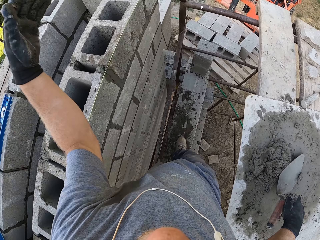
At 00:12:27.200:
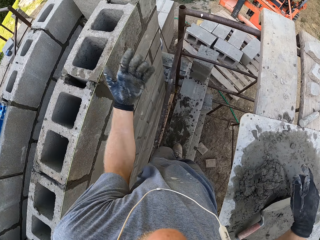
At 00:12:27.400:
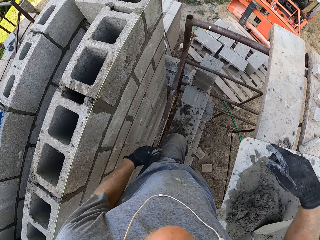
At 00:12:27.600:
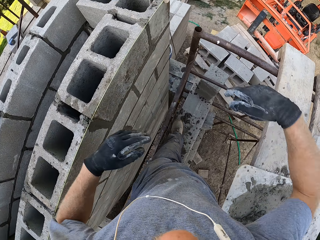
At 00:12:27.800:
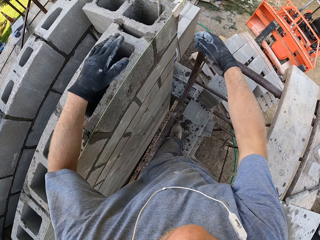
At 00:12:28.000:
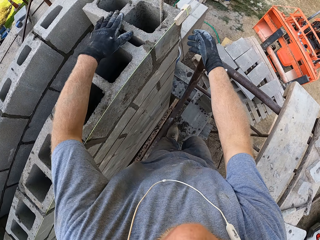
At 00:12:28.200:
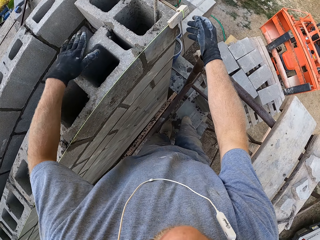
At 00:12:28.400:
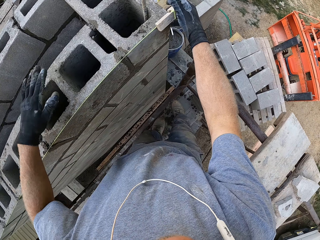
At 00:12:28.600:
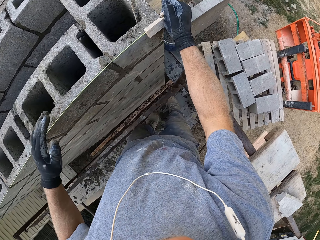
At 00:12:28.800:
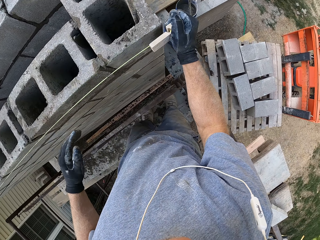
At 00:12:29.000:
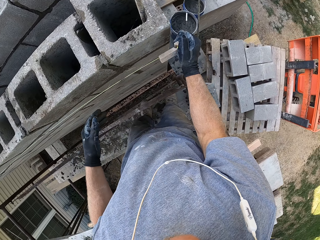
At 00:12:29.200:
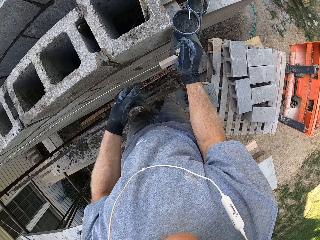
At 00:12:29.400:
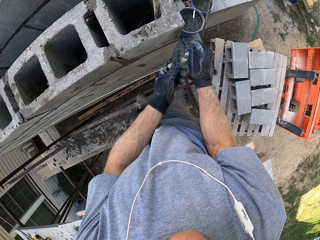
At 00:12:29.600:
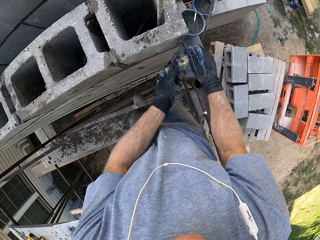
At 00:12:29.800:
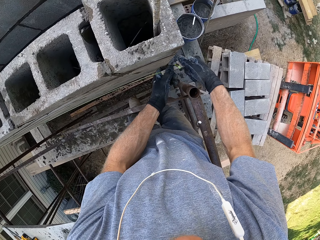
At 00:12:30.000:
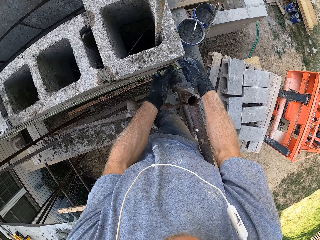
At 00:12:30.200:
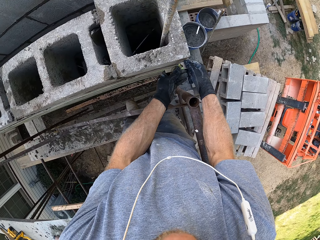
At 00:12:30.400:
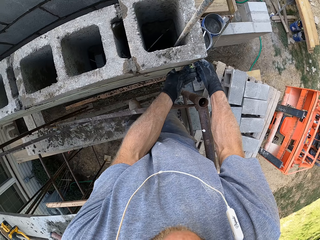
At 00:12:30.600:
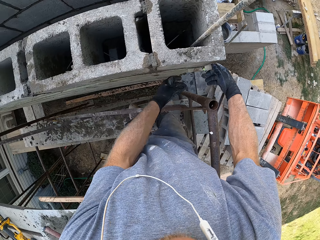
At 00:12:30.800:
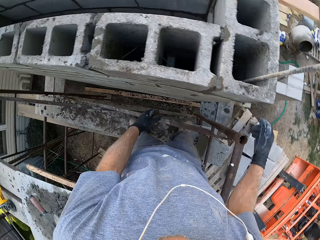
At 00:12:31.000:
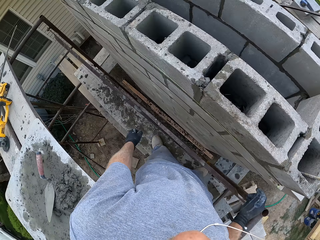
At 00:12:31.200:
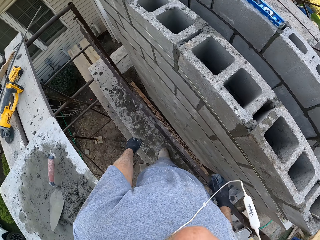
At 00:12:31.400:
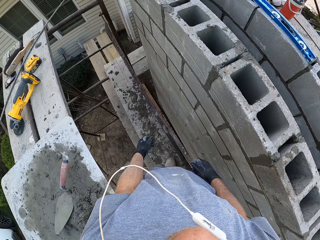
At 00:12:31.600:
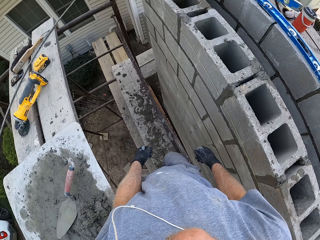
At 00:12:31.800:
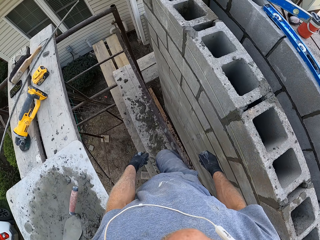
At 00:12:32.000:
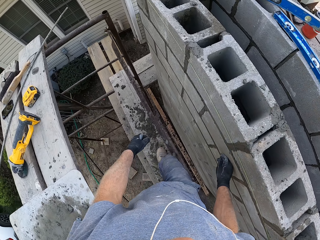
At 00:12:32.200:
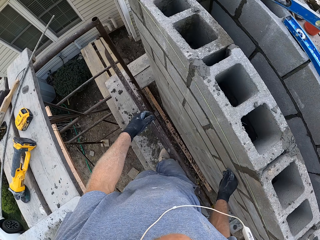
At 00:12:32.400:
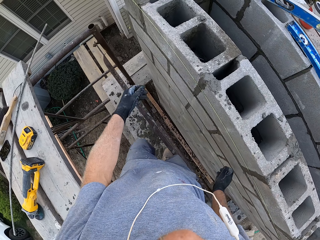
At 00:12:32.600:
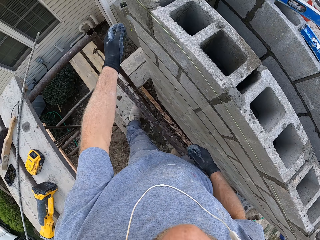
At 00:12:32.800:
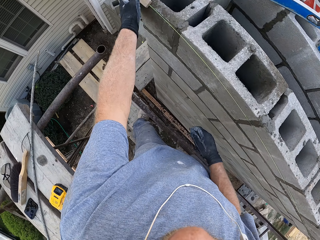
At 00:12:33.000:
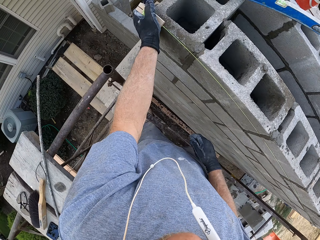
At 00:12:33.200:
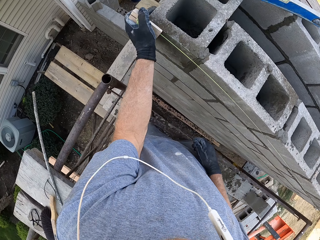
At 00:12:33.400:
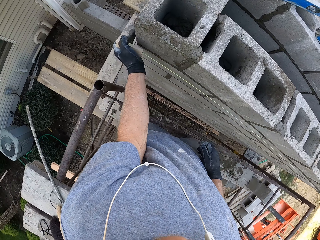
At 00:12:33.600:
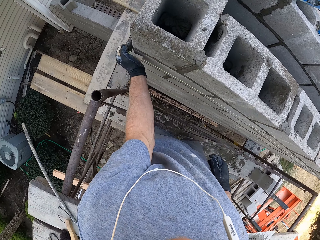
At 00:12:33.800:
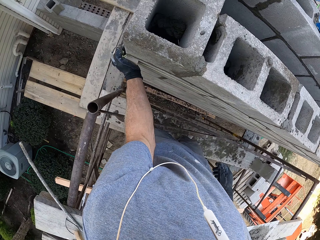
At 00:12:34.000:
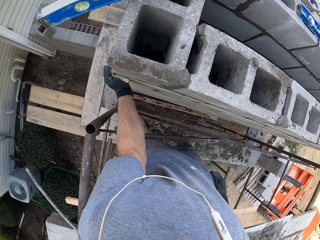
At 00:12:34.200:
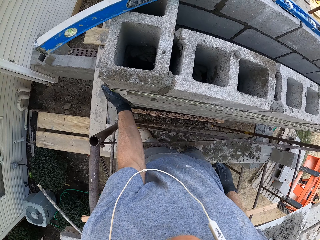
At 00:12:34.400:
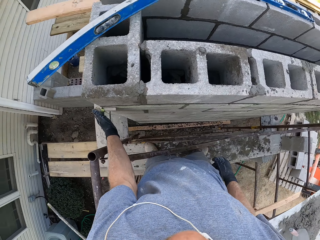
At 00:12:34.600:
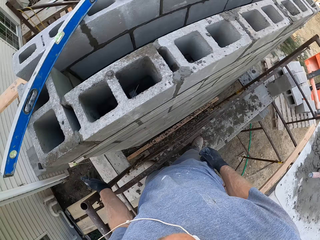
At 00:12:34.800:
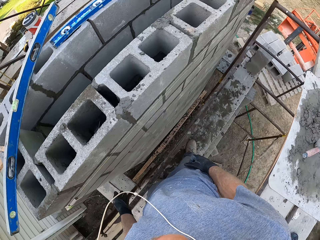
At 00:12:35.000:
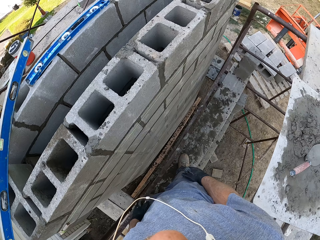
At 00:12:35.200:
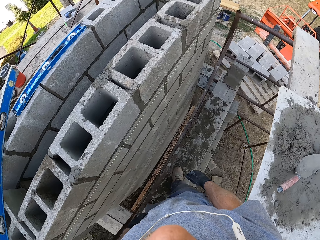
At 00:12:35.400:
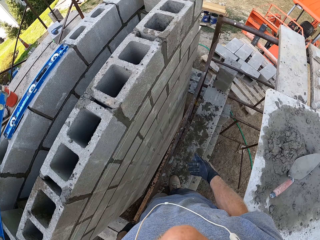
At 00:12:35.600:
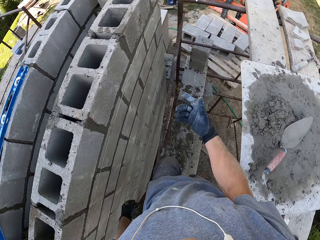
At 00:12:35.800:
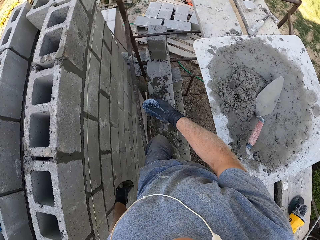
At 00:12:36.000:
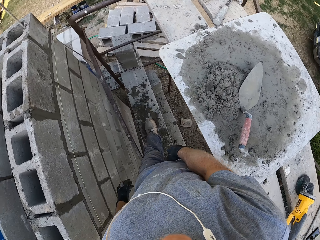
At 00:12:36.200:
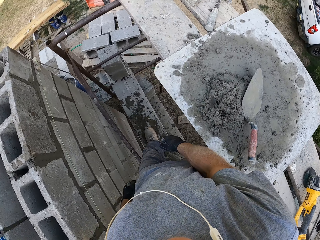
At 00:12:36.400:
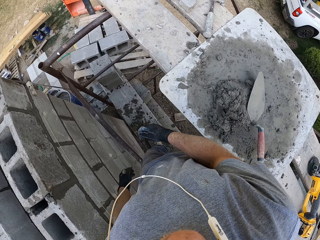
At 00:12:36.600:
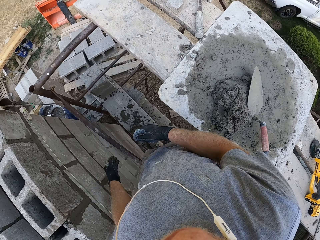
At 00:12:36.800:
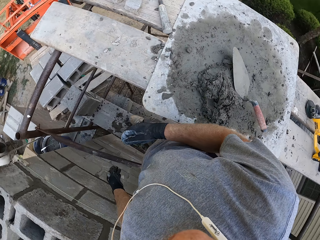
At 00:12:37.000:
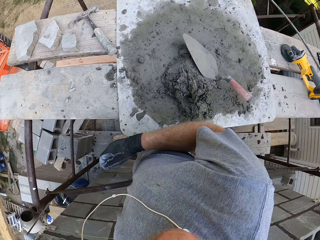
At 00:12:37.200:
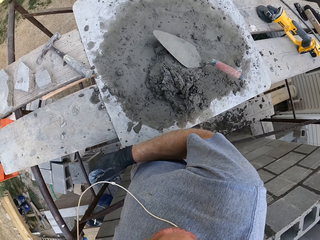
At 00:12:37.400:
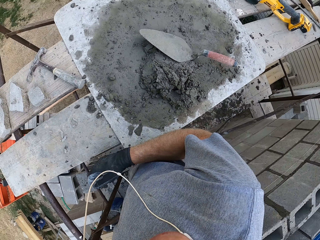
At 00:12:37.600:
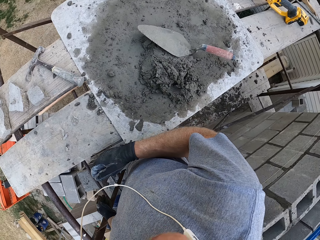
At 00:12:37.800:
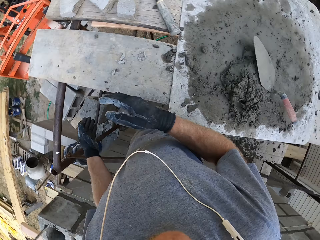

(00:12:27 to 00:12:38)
The camera wearer walks ahead. They hold something with the right hand. They adjust the construction rope. They peg something on the wall. They hold something with the right hand. They peg something on the wall. They walk ahead.

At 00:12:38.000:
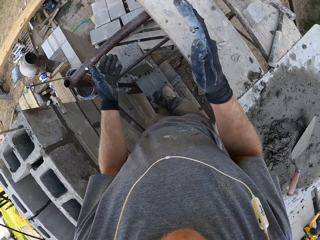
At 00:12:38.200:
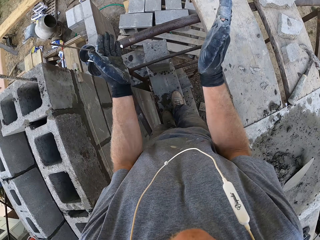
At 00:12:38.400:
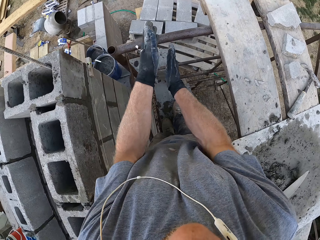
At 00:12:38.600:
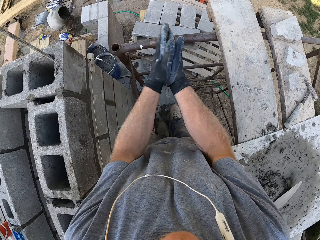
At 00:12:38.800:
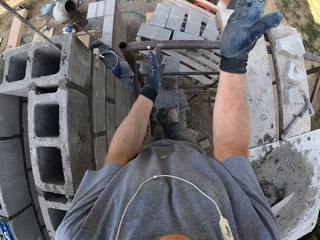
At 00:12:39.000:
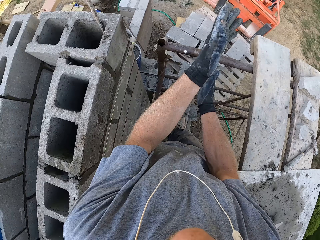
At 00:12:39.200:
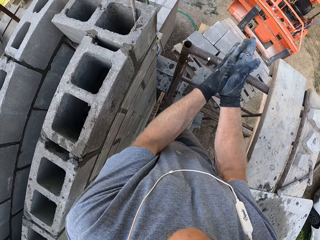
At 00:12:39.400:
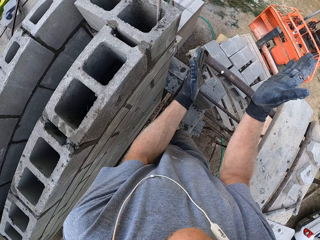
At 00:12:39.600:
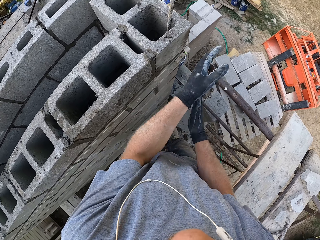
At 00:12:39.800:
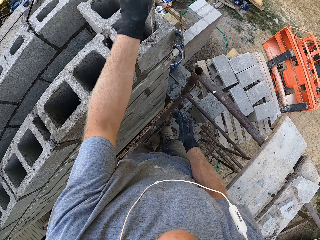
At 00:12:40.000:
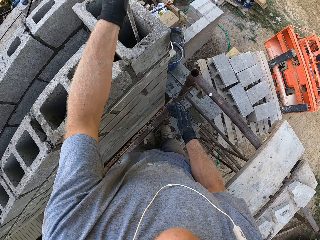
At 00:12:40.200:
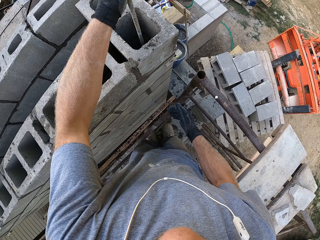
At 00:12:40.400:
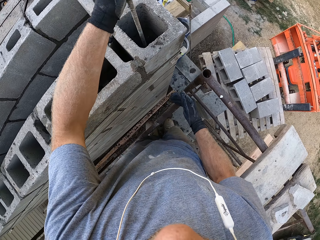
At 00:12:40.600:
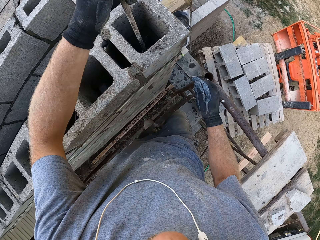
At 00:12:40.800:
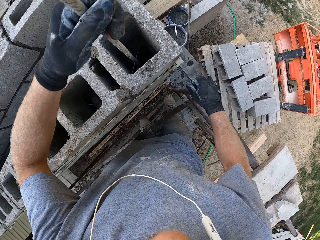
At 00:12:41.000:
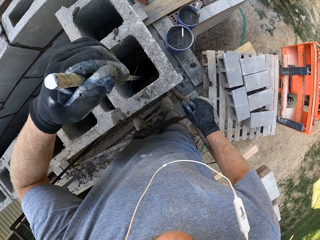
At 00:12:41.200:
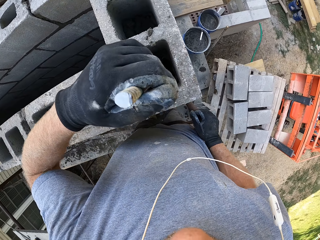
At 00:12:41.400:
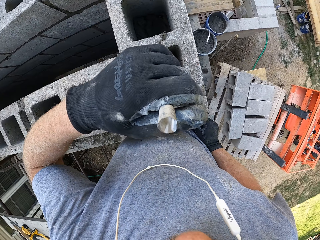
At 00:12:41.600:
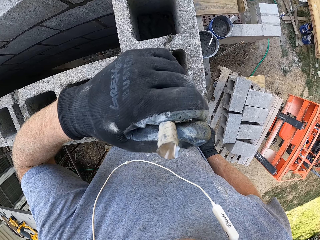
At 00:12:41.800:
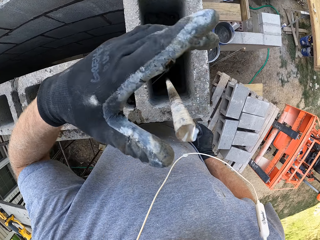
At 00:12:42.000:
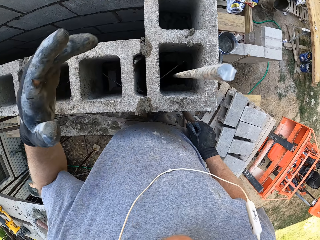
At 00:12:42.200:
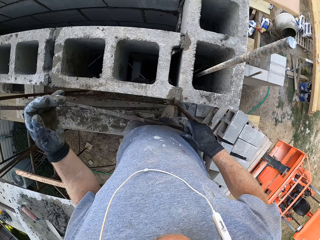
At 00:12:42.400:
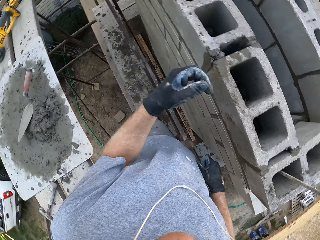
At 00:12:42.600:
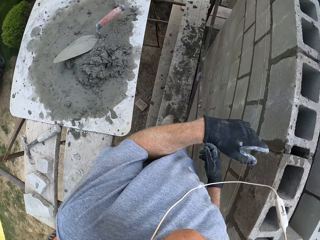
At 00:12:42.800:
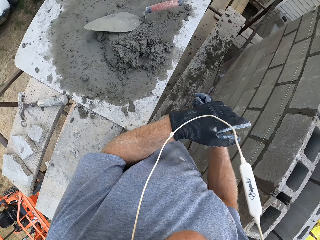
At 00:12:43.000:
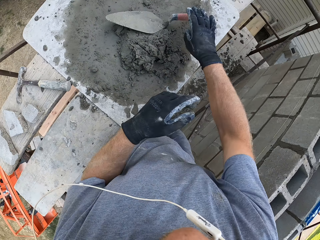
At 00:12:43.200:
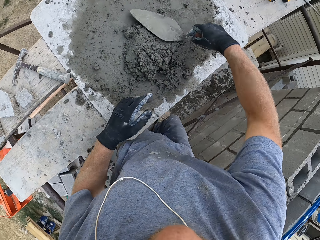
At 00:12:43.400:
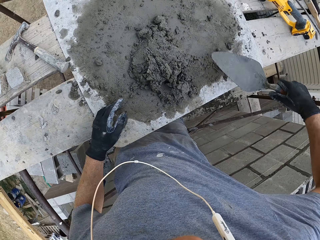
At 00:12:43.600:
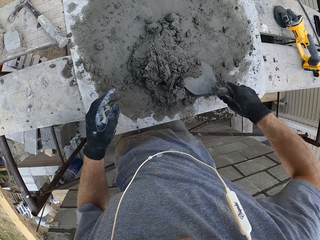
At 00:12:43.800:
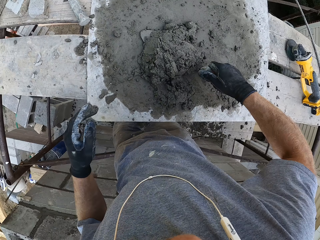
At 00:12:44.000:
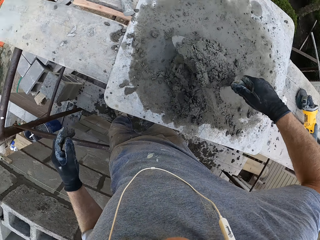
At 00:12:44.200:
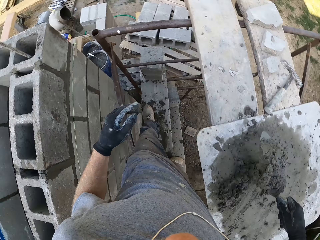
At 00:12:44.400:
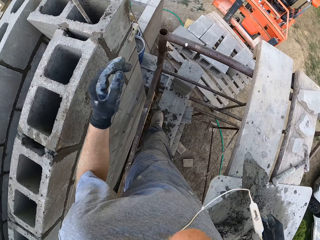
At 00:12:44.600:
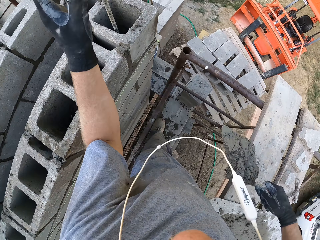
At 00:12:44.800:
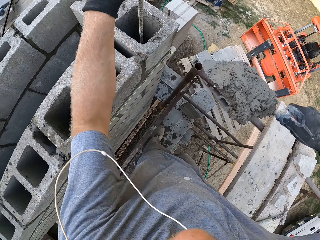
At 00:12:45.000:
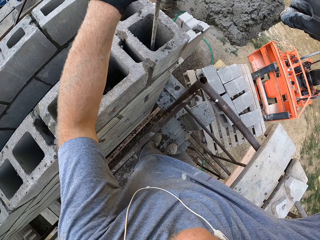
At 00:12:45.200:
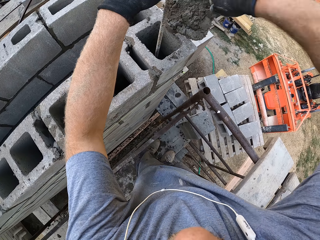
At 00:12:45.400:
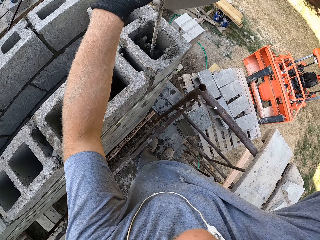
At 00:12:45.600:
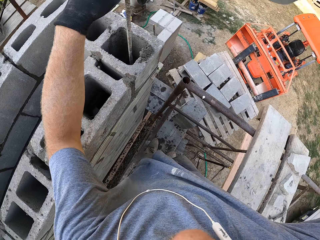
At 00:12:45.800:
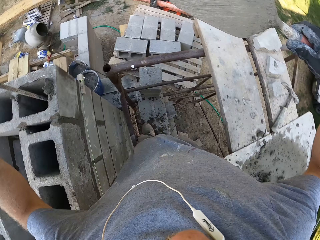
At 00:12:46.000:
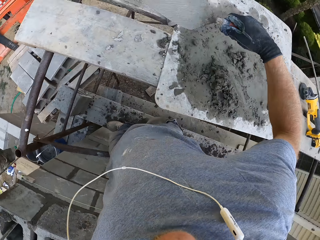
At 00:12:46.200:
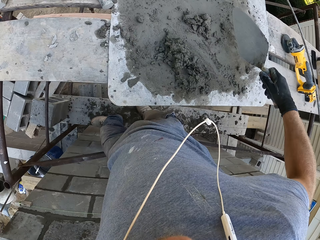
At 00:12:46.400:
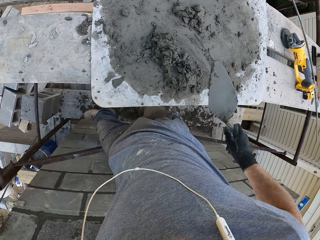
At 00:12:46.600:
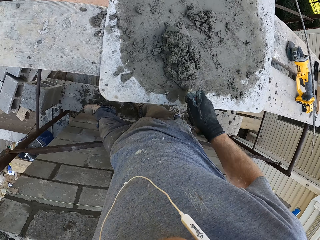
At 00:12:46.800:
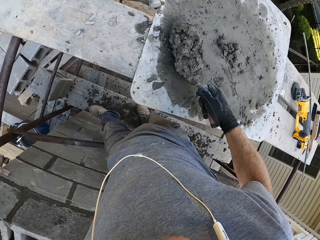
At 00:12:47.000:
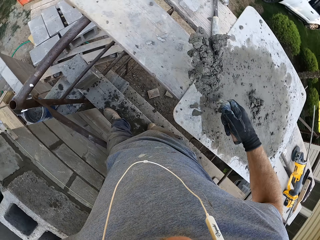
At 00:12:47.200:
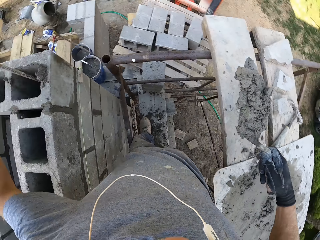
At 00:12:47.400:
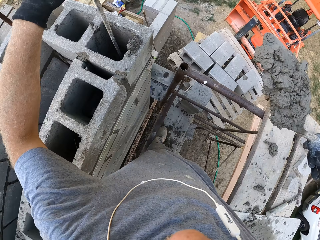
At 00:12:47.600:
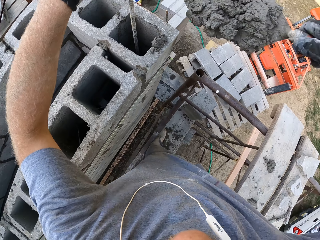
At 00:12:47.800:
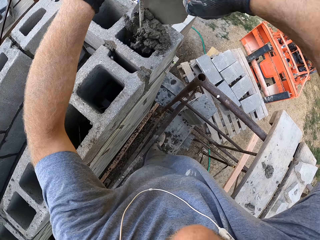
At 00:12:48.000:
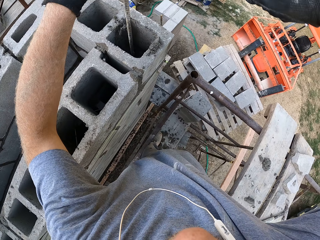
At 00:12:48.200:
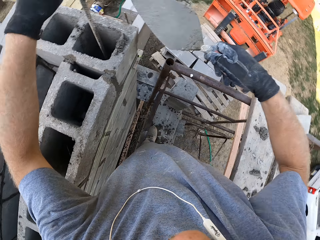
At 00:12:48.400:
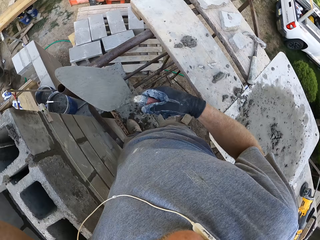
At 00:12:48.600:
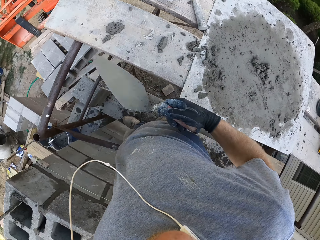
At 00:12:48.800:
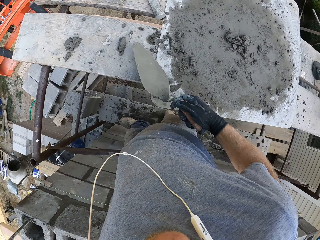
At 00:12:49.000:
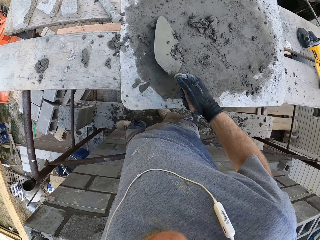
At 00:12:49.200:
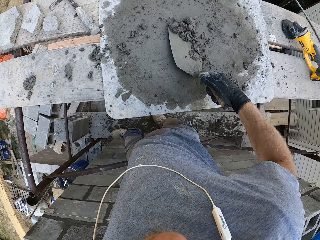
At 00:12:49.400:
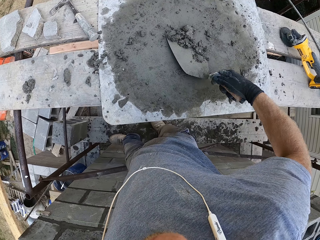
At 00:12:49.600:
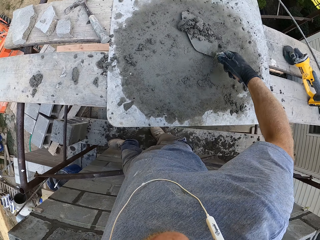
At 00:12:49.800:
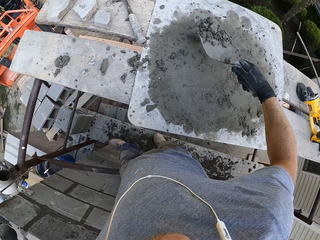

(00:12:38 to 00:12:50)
The camera wearer lifts both hands. They brush both hands together. They hold on a steel with both hands. They pick the scoop with the right hand. They scoop the cement mix with the right hand. They dump the cement mix in the brick. They scoop the cement mix with the right hand. They dump the cement mix in the brick.
